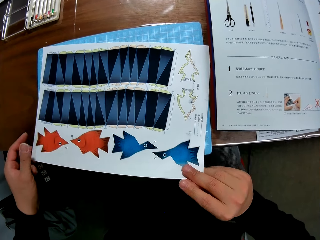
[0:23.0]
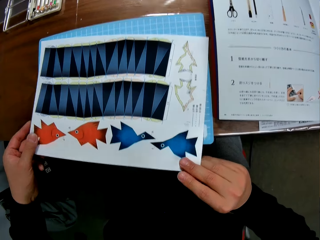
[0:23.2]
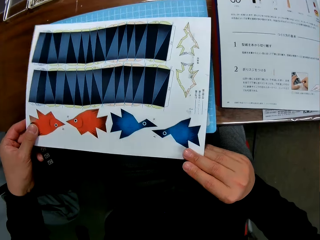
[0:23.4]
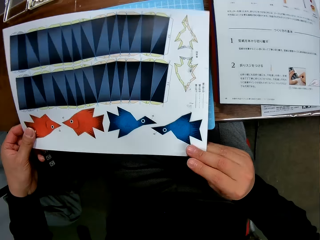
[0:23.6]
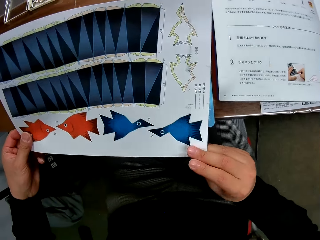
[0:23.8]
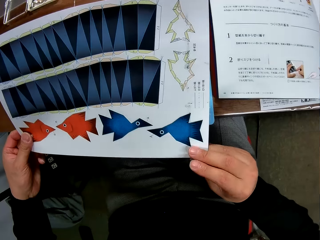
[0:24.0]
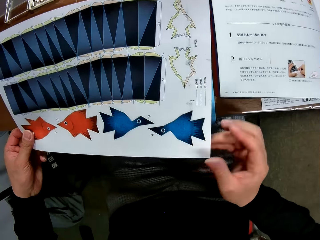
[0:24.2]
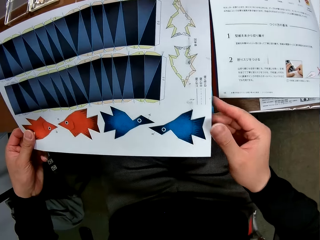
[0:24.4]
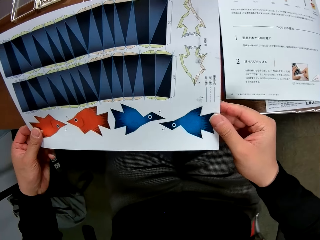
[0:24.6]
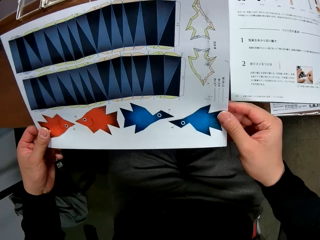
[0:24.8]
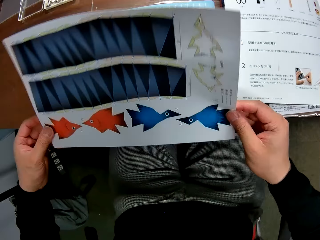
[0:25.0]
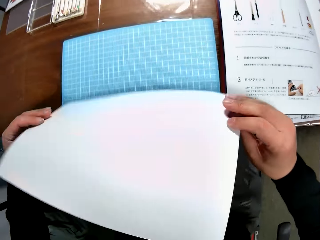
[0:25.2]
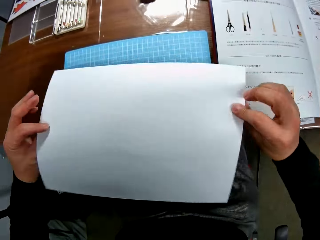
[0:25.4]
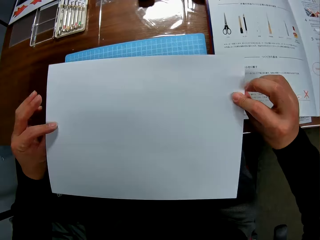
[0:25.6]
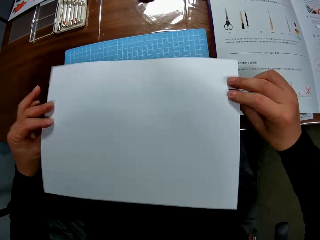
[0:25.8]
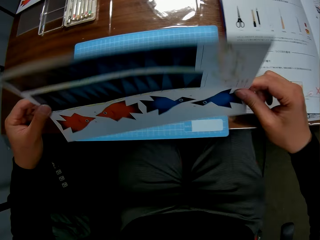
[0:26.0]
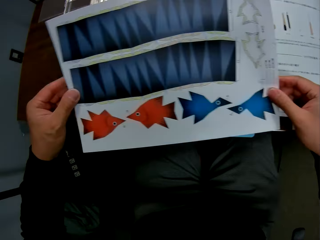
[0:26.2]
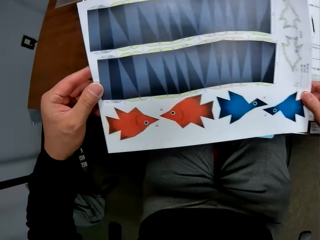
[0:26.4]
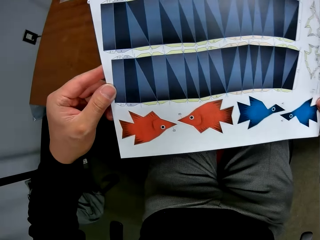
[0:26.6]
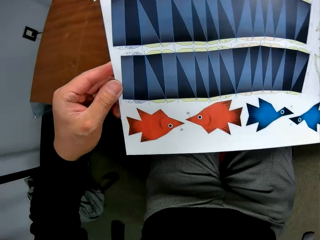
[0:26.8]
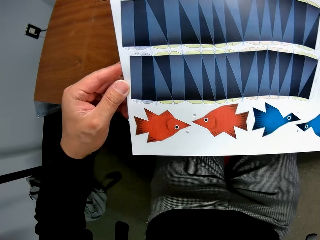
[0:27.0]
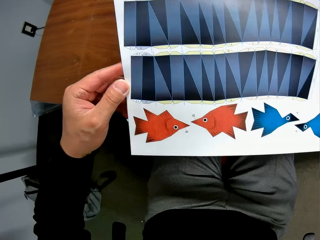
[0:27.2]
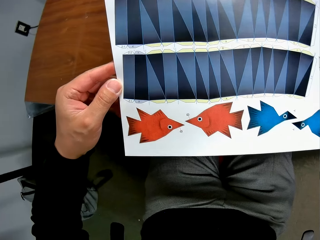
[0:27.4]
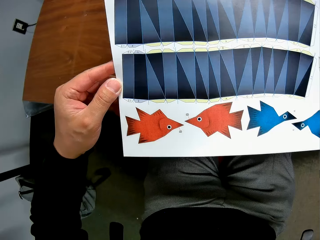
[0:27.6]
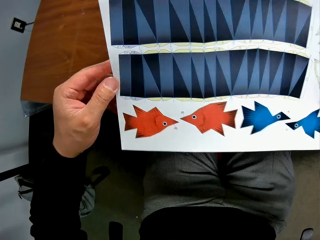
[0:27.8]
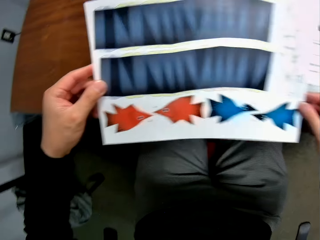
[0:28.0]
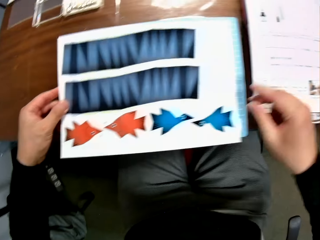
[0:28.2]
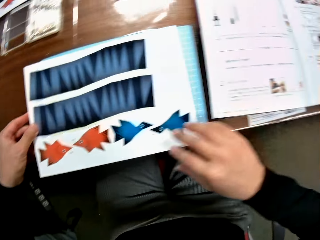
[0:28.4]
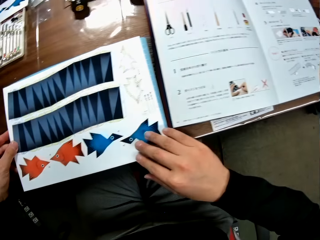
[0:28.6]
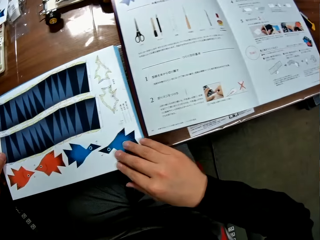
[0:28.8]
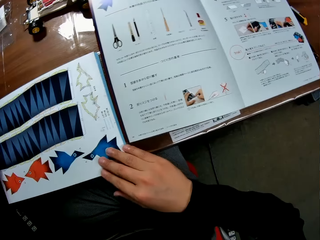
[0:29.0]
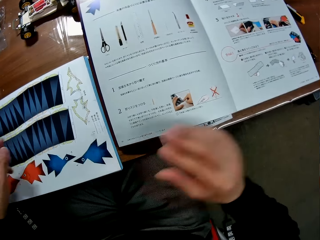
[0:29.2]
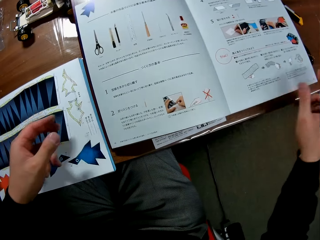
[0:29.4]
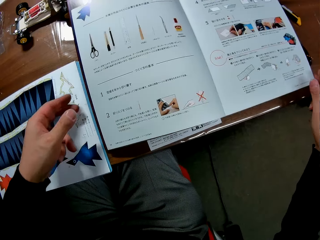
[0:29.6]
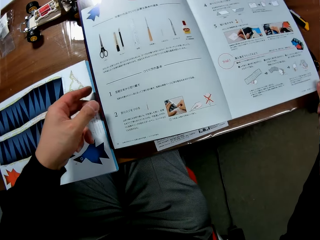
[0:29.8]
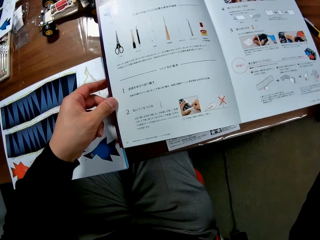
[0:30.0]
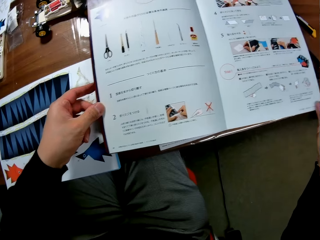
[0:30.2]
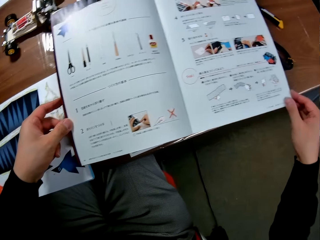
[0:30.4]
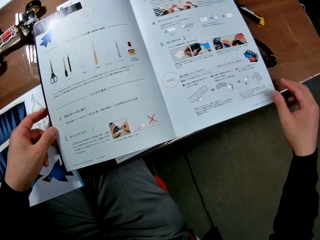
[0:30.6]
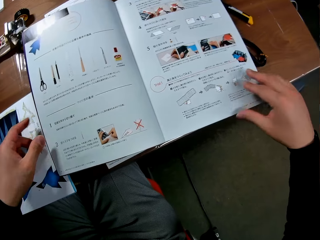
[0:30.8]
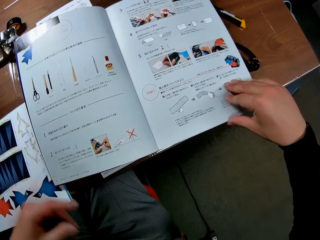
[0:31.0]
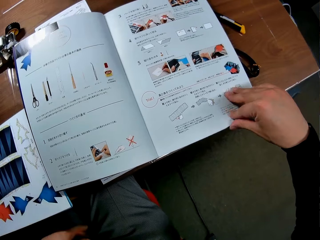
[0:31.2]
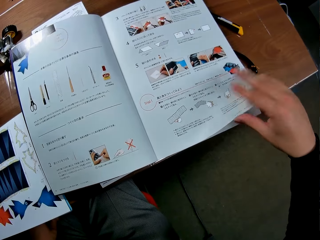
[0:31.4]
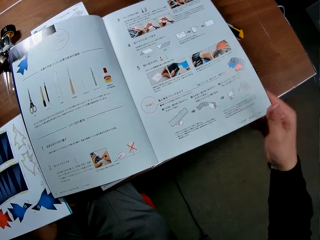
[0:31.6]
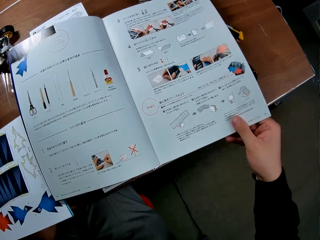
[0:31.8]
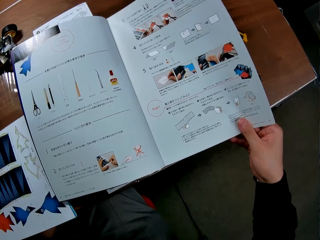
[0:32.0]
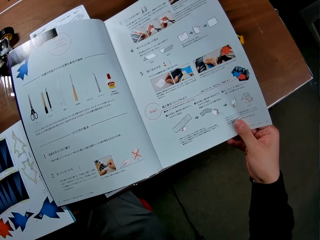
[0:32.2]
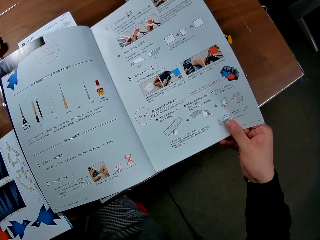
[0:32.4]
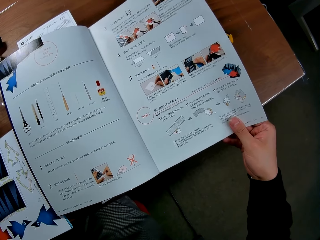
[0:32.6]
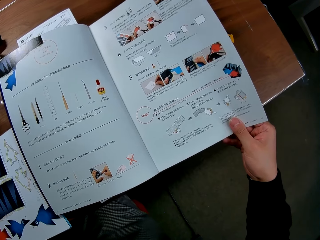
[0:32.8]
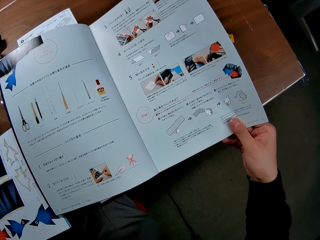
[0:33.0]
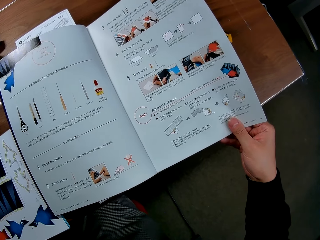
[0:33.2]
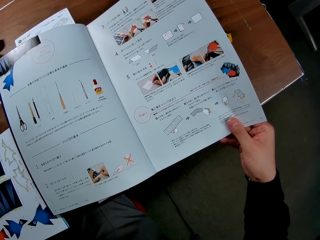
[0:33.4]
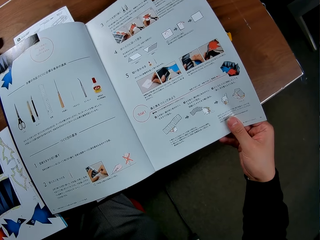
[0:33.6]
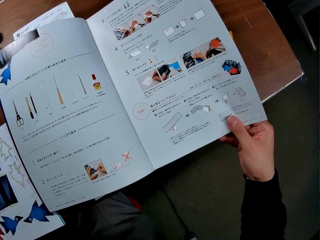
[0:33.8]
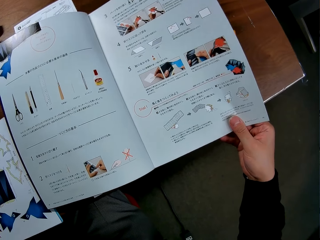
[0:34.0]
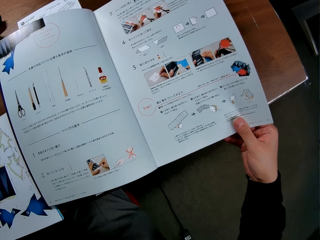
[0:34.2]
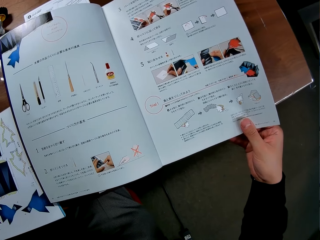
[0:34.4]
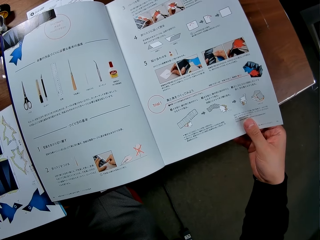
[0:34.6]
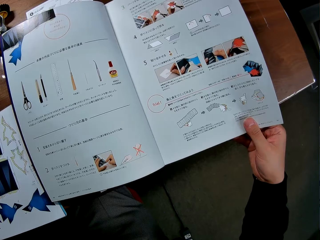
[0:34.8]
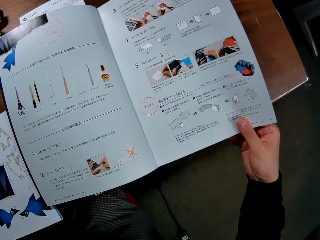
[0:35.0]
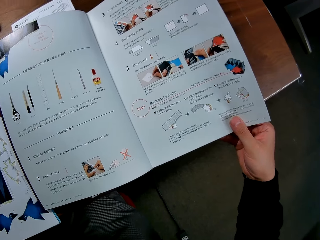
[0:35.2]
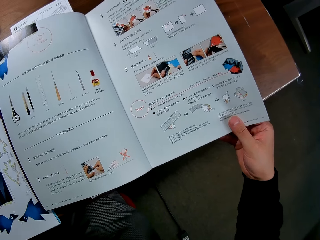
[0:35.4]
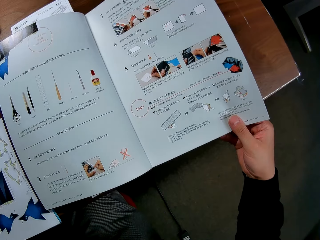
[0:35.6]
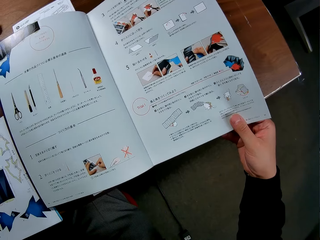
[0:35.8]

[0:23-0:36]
The camera wearer pulls on the paper with her hands. She picks the sheet of paper from the table. She flips the sheet of paper. She flips the sheet of paper back. She stares at the paper. She places the paper on the cutting mat. She stares at the book. She holds the book with both hands. She lets go of the book. She lifts up a page of the book. She stares at the book.

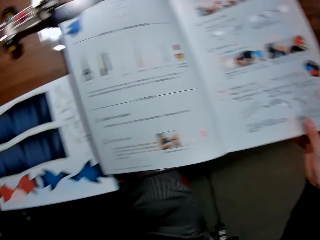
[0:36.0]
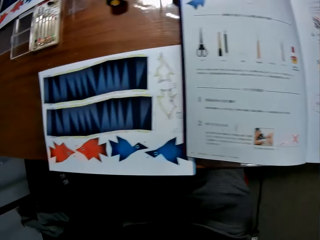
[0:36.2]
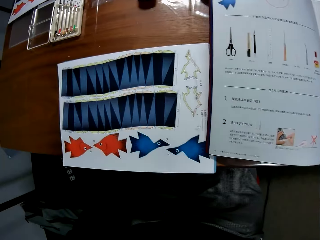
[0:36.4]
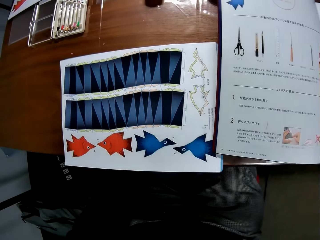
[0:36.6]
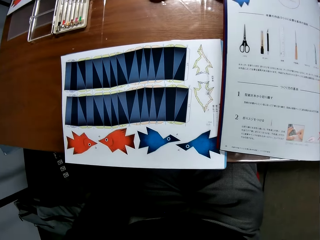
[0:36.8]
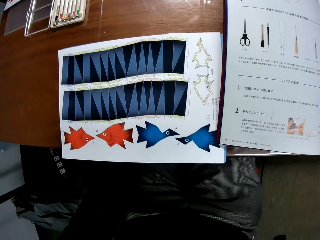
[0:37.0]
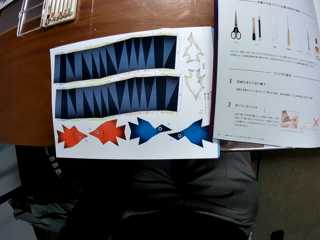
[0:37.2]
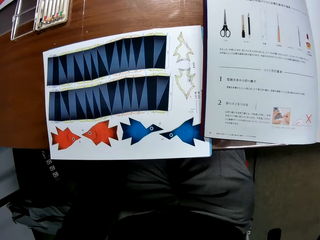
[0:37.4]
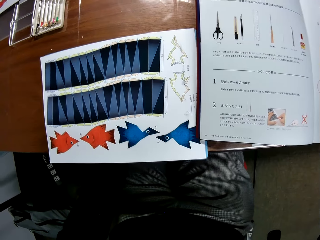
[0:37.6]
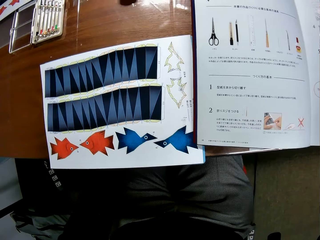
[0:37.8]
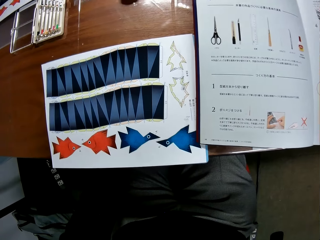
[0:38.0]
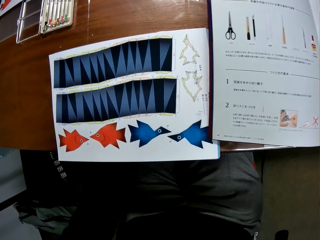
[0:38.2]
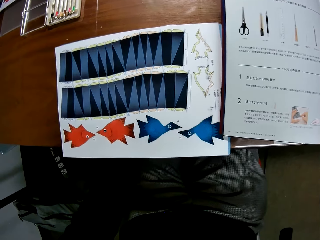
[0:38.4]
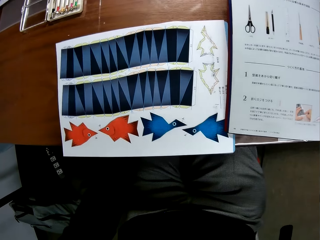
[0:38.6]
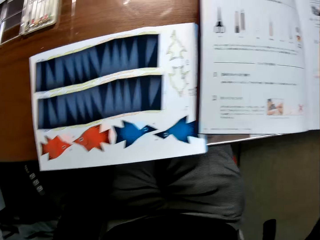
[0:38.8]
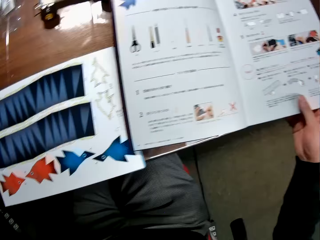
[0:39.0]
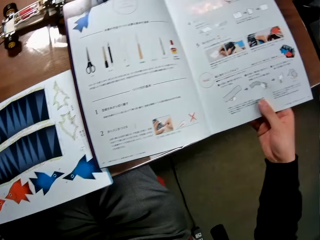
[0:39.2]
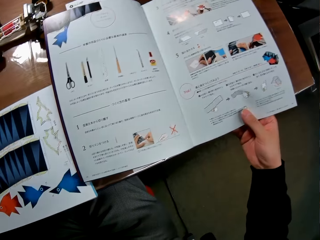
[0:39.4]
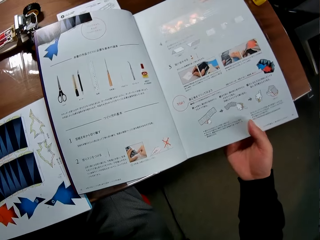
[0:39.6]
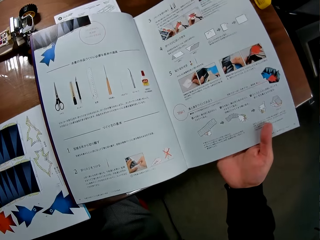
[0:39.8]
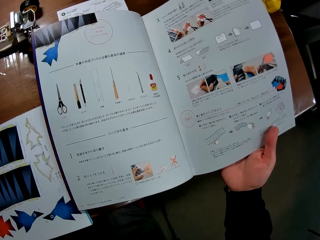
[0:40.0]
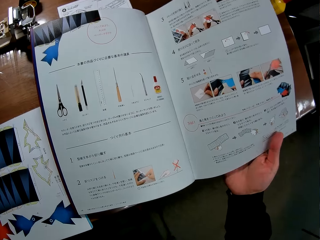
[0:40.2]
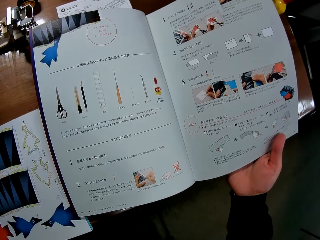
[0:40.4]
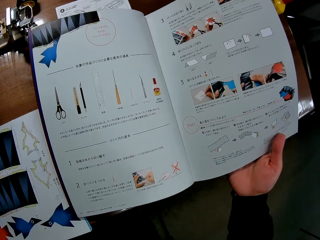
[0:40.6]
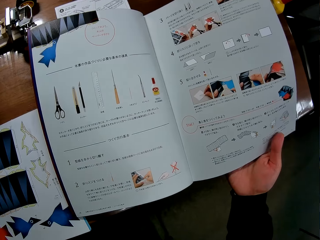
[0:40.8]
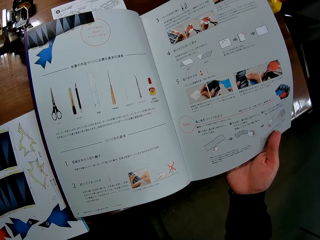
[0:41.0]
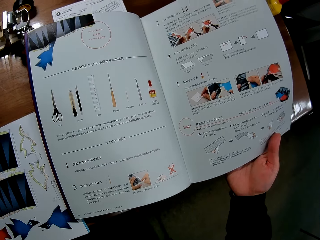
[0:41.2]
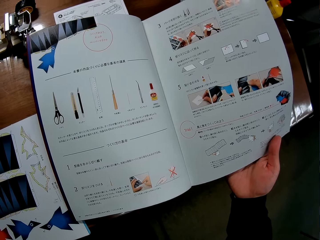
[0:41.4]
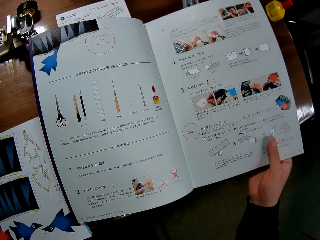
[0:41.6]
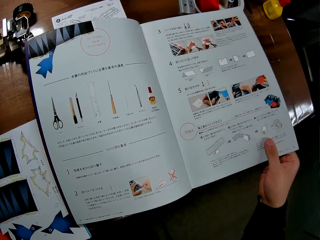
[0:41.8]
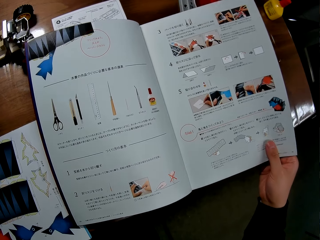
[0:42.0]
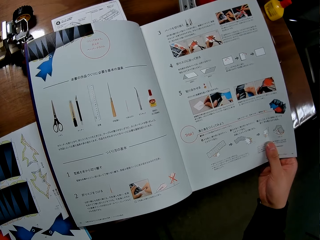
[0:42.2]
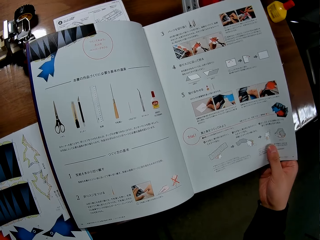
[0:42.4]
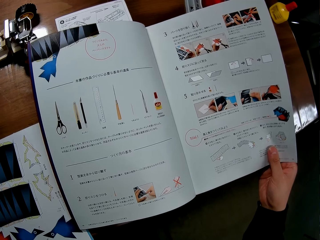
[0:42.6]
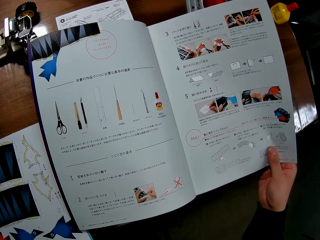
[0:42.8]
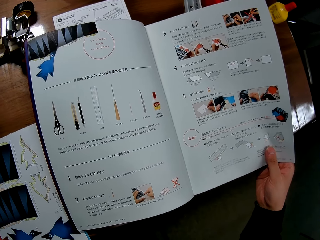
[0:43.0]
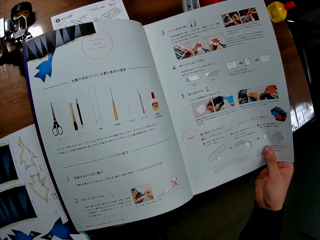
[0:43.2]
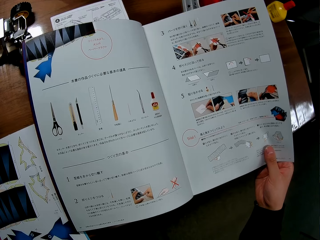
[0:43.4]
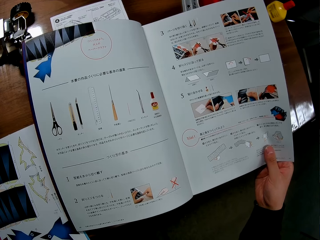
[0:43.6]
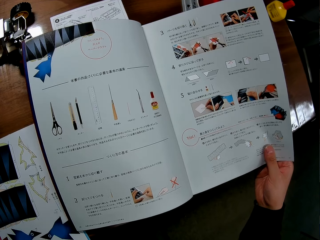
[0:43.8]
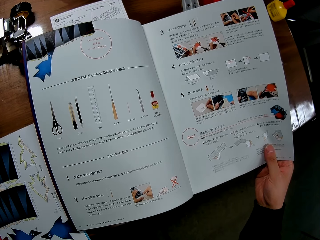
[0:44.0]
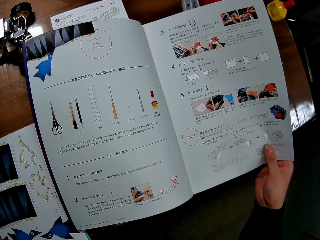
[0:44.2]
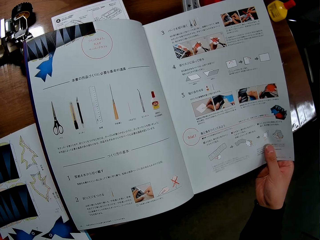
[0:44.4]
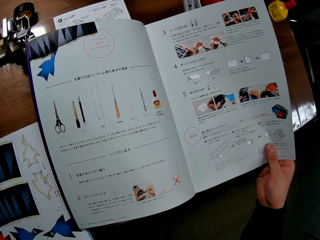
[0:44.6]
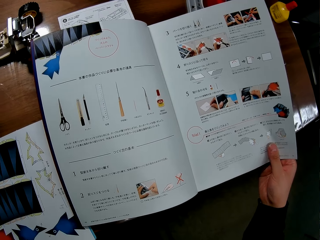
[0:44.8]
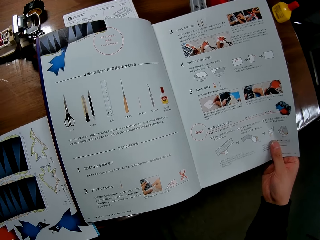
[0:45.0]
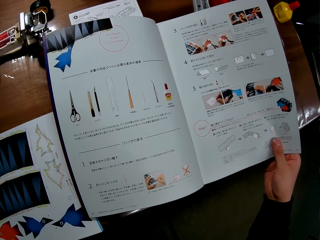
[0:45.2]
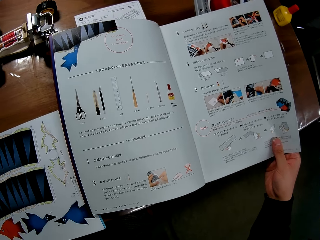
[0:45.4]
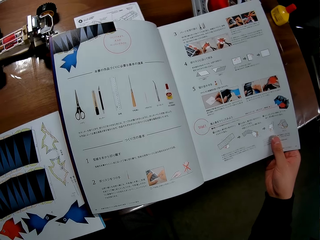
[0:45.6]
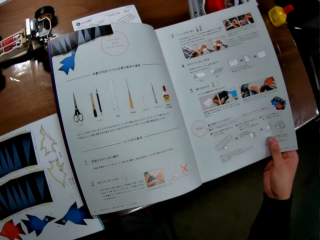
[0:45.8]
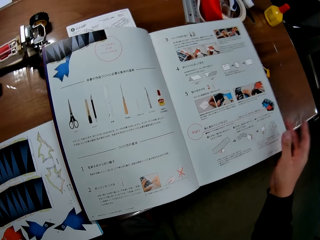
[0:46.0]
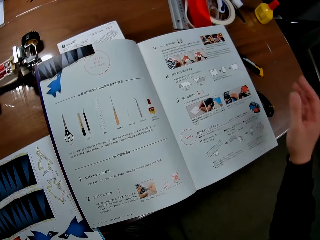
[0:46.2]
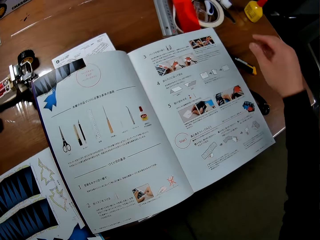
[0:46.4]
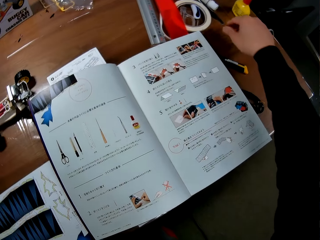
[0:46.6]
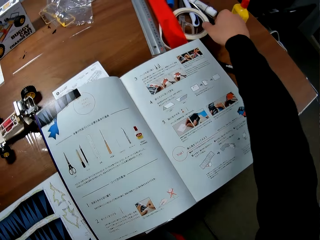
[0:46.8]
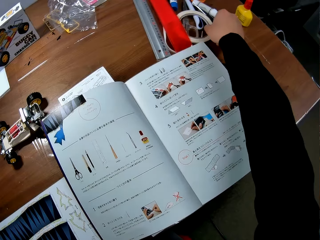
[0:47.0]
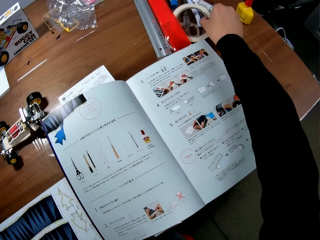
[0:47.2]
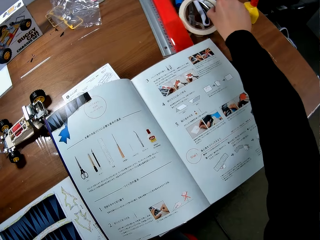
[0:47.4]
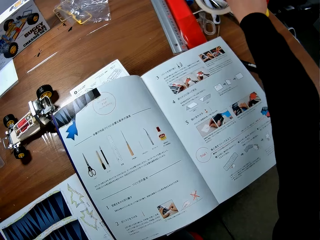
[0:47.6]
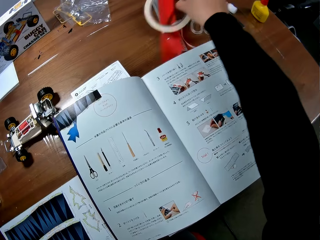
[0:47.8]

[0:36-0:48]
The camera wearer looks at the paper. They stare at the book. They drop the page in their hand. They move their hand forwards. They pick up the masking tape.
